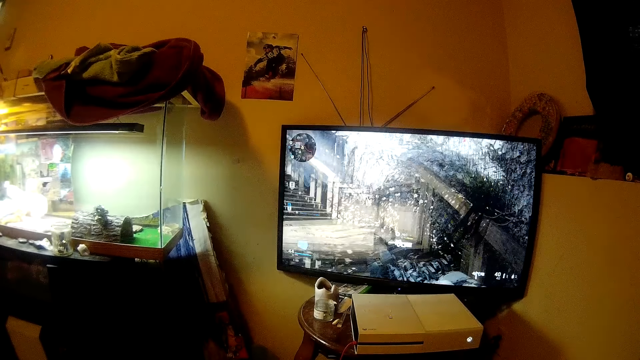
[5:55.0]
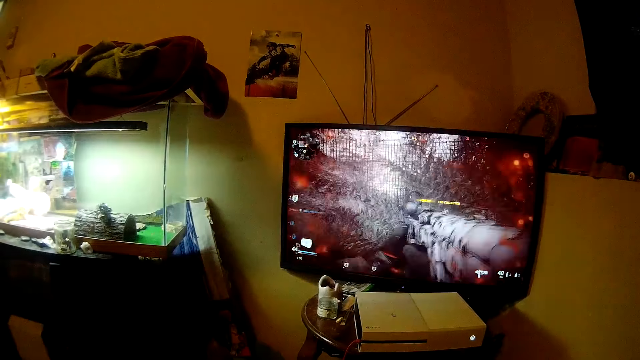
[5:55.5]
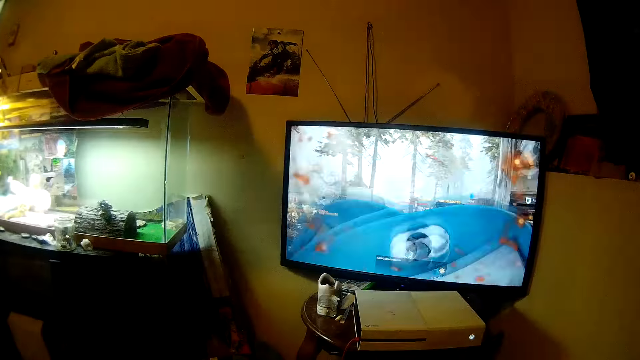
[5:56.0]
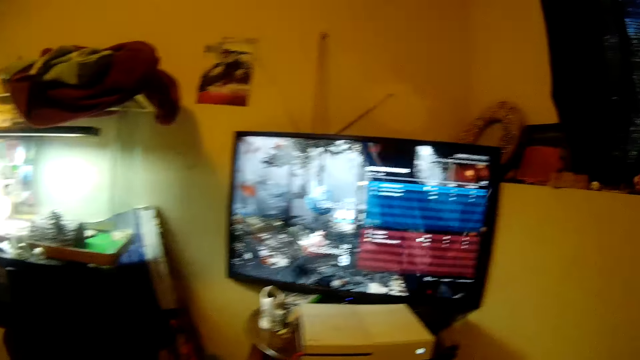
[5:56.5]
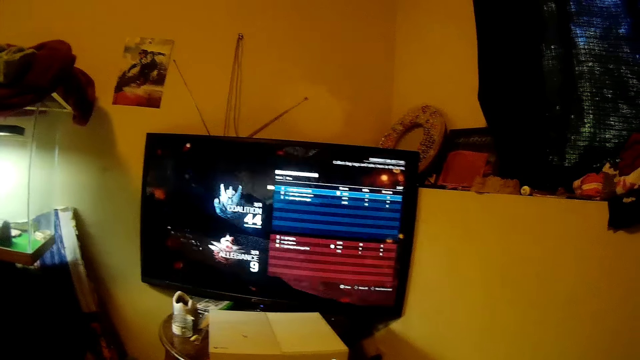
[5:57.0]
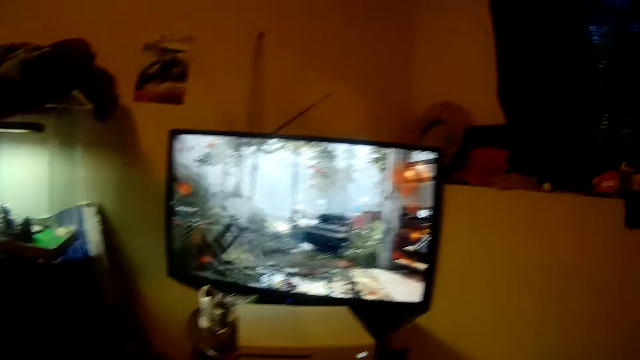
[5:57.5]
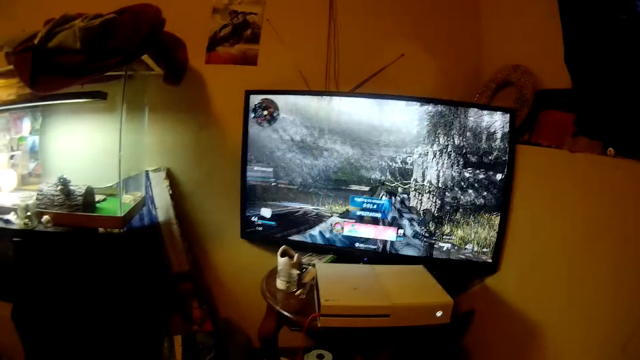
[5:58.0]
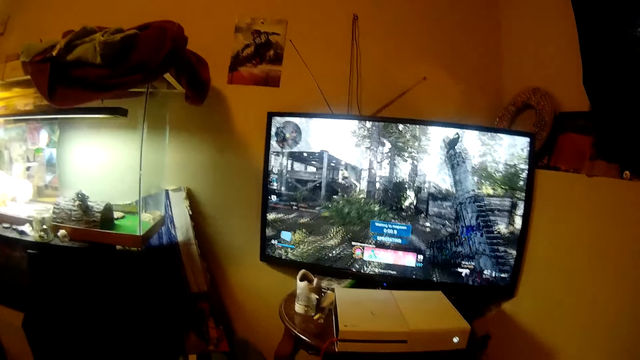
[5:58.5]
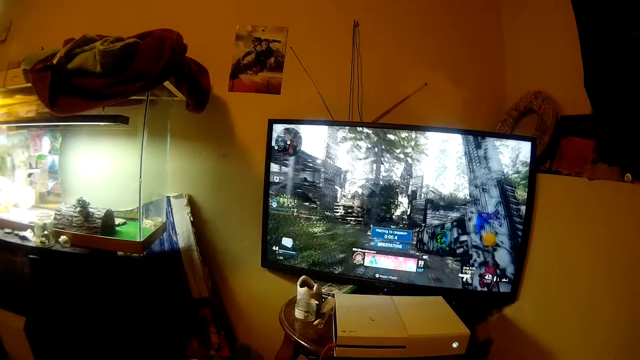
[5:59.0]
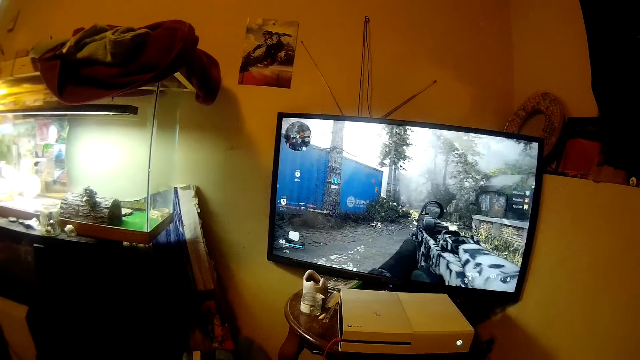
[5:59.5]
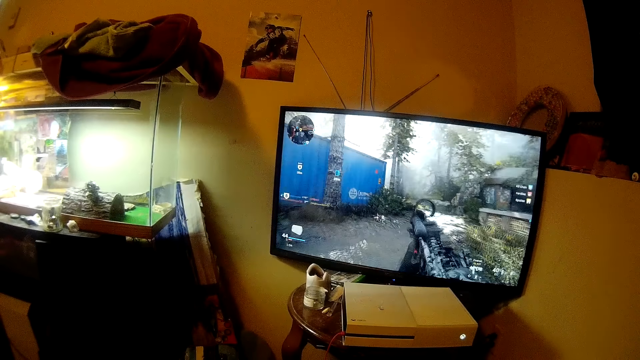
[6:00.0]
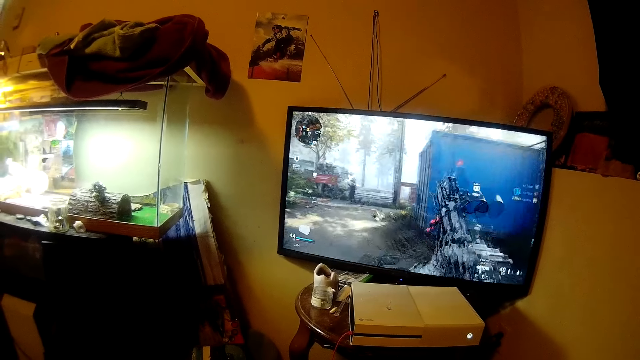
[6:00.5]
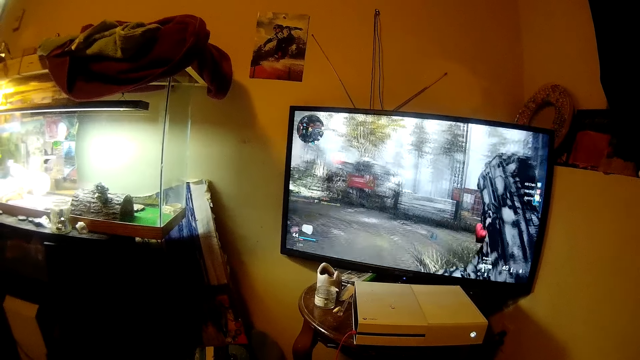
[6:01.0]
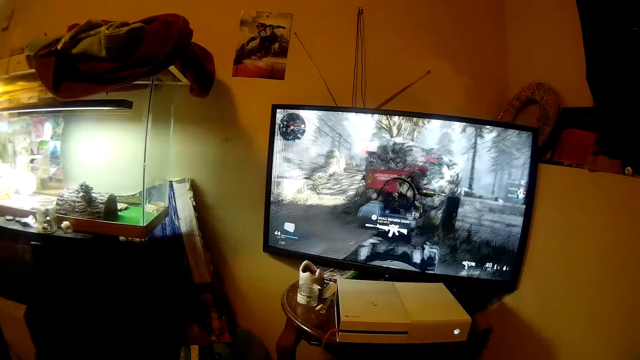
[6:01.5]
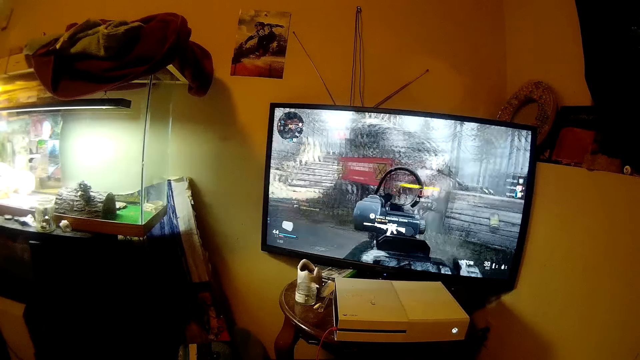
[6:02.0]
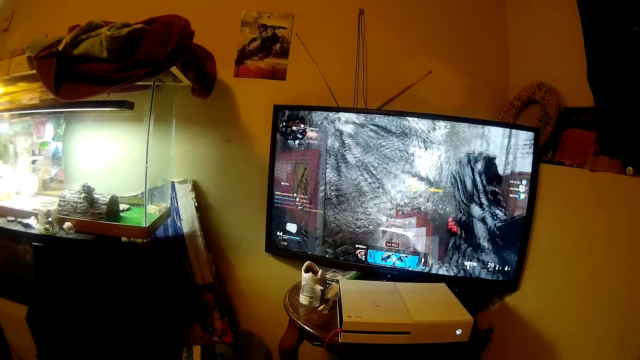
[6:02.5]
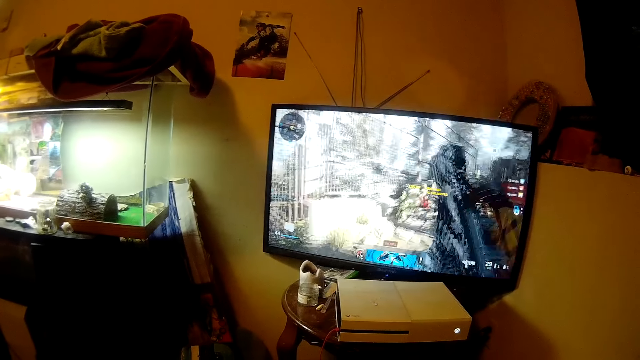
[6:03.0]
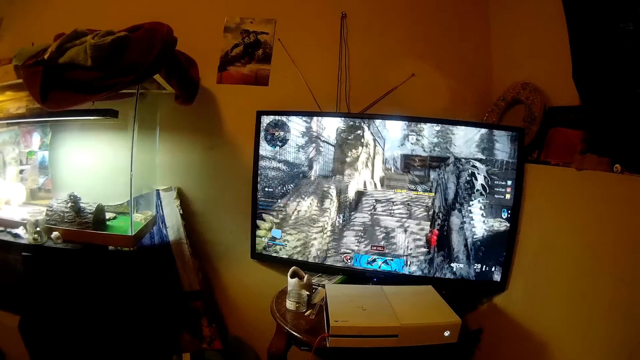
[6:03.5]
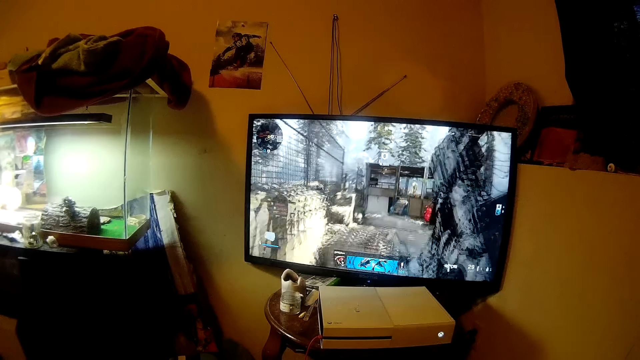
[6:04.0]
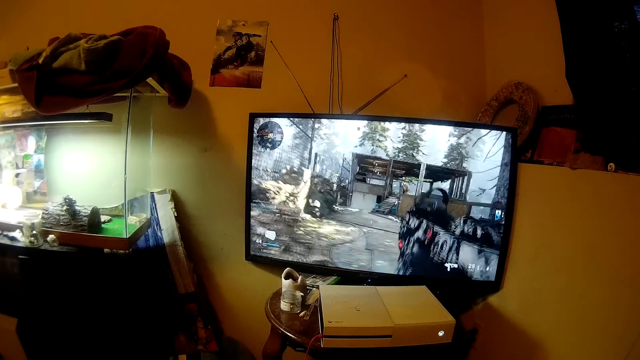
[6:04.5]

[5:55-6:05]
The camera wearer talks. They play the game.

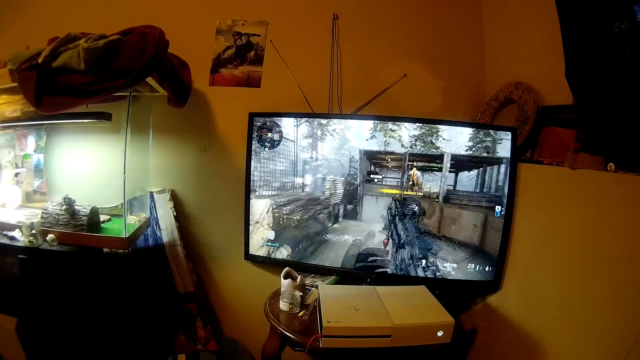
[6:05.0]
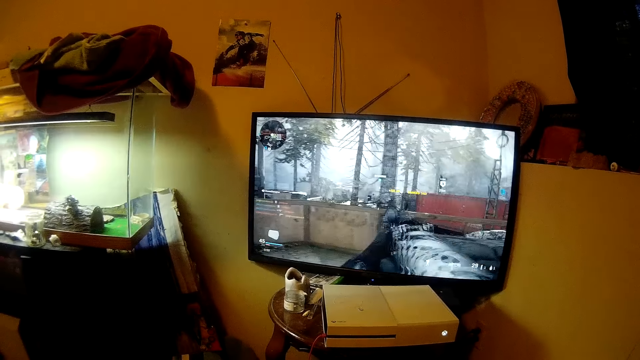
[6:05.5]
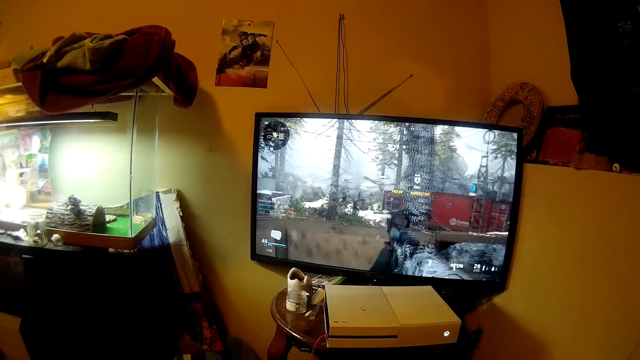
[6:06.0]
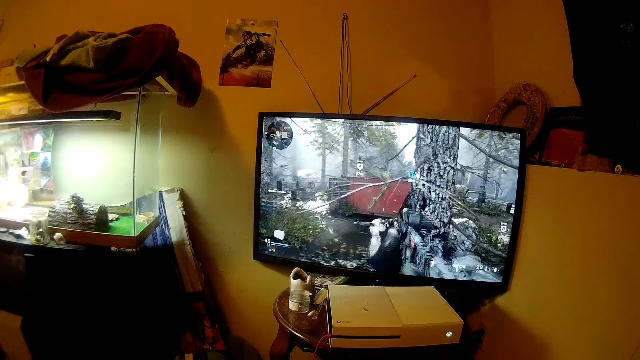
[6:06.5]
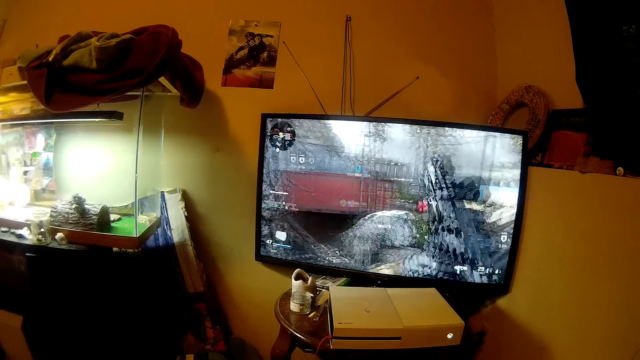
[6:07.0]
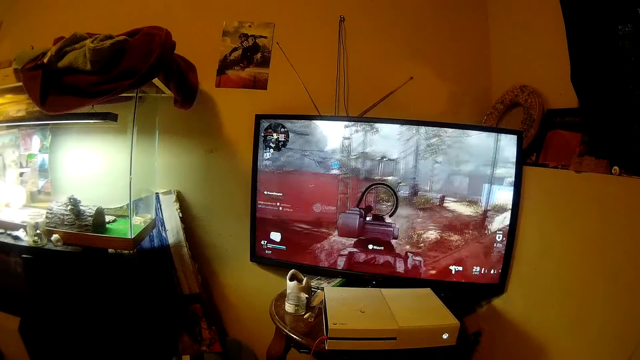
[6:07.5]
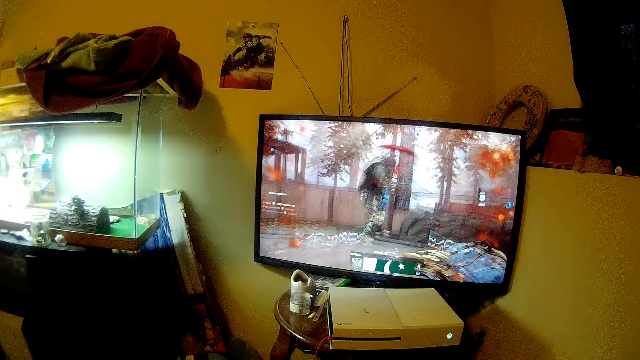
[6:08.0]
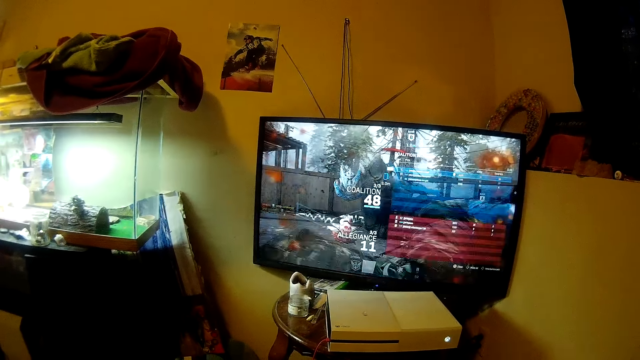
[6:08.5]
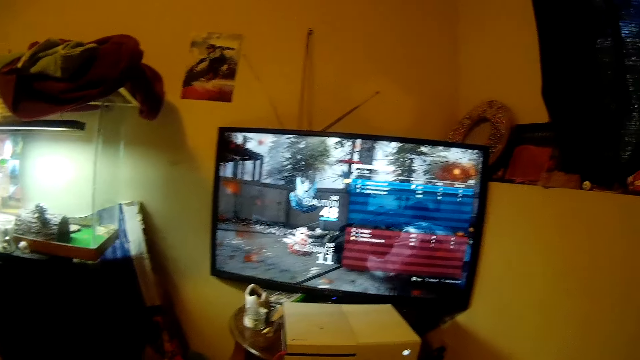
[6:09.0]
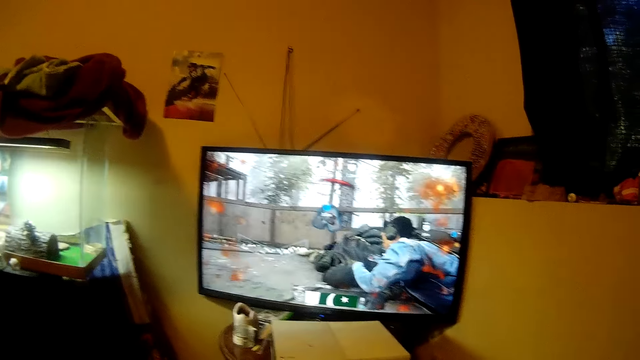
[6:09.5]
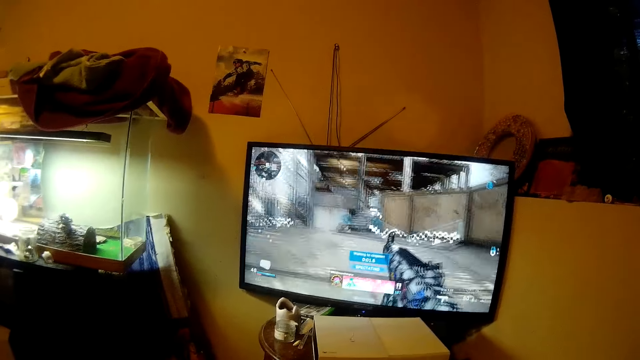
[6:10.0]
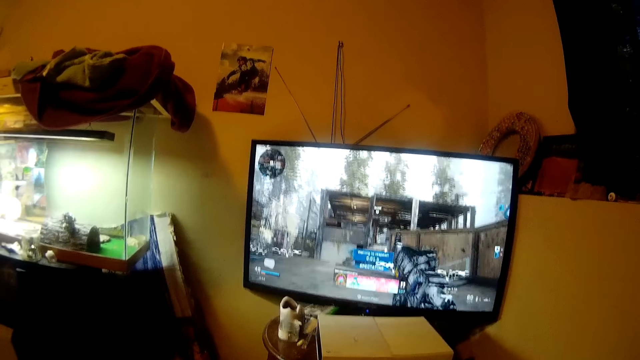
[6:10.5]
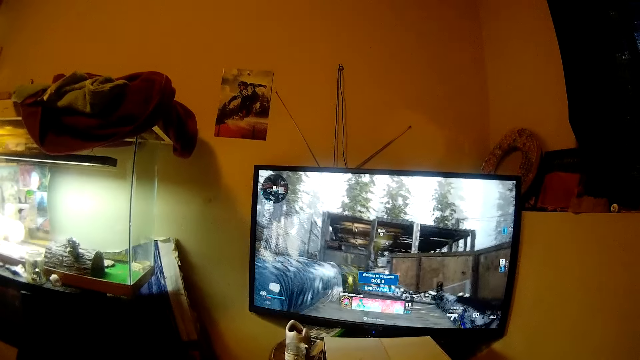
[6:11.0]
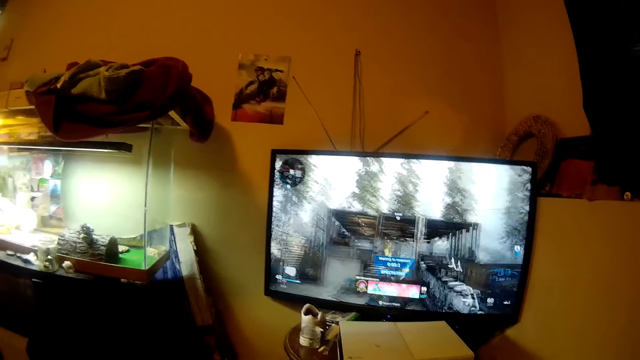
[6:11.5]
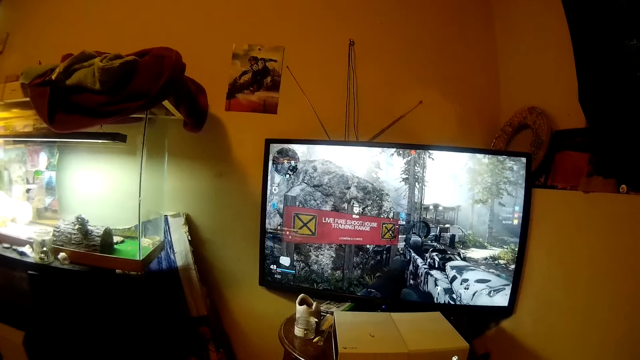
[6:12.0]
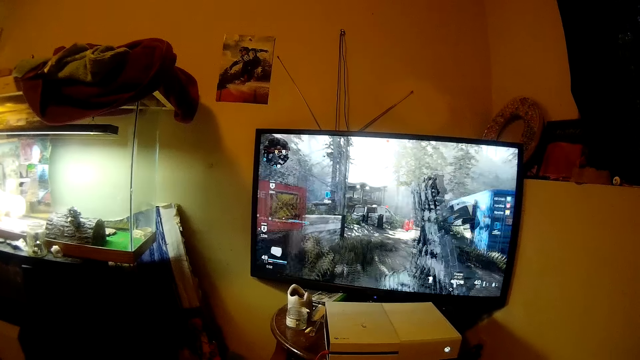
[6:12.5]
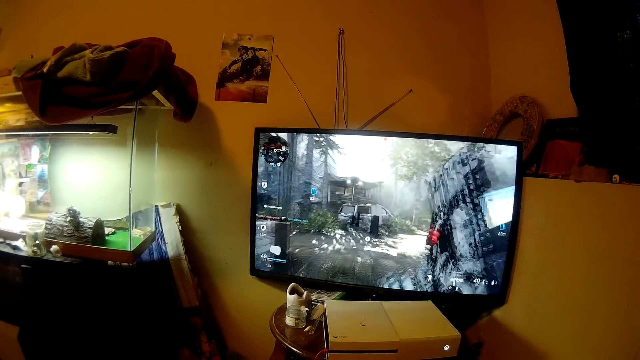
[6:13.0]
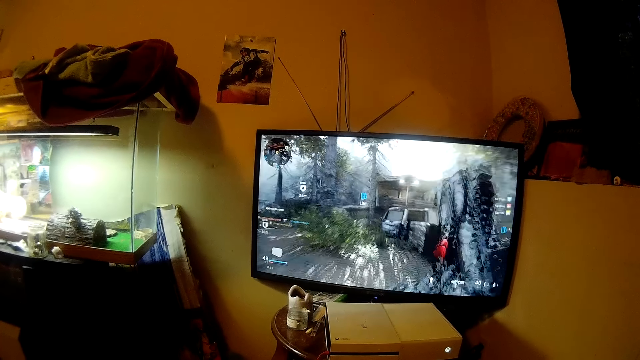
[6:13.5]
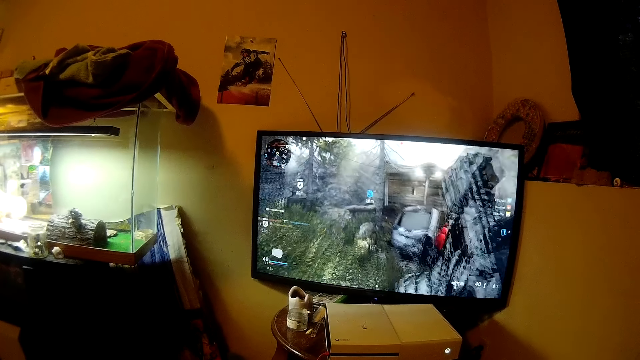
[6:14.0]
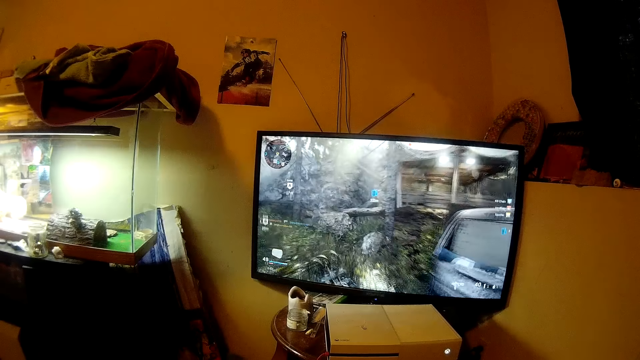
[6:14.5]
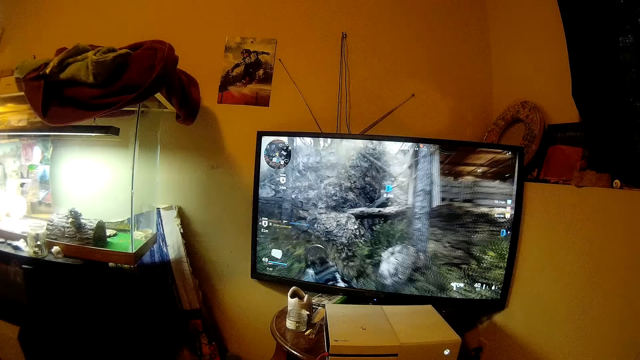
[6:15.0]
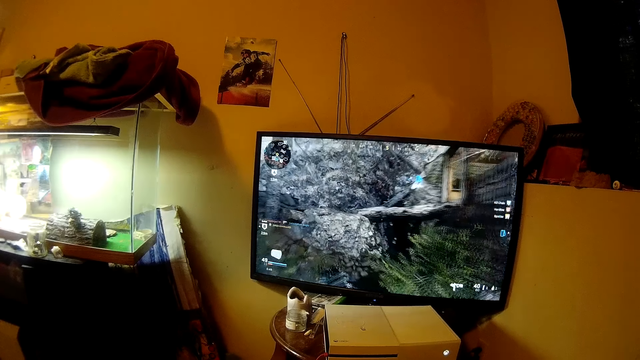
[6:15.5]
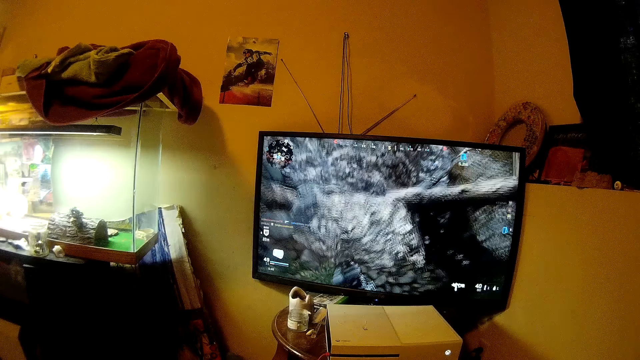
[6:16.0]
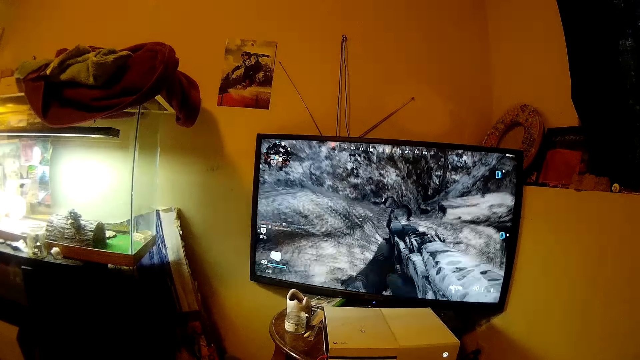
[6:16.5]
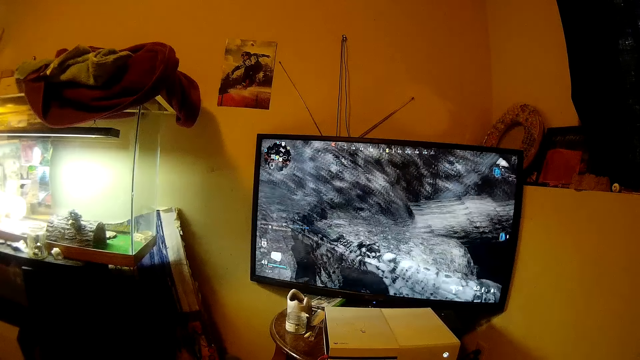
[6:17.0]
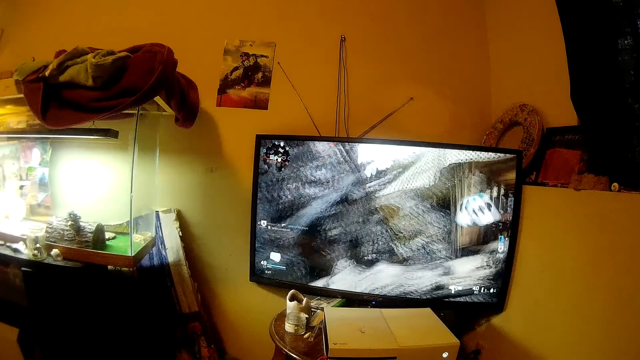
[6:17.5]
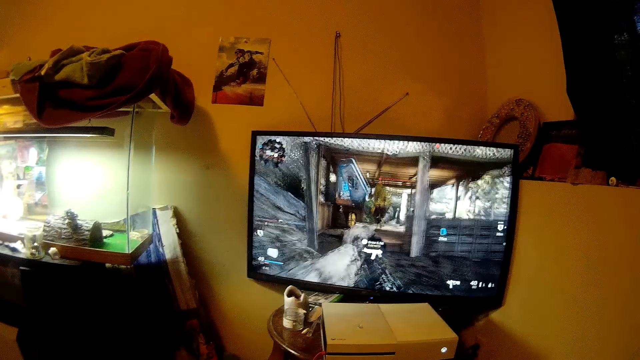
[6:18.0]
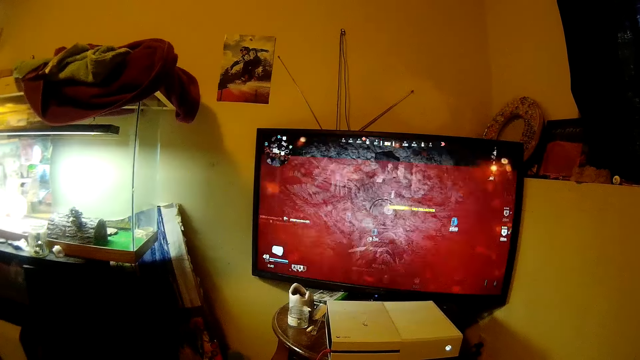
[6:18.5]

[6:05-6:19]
The camera wearer watches the screen. They talk.
